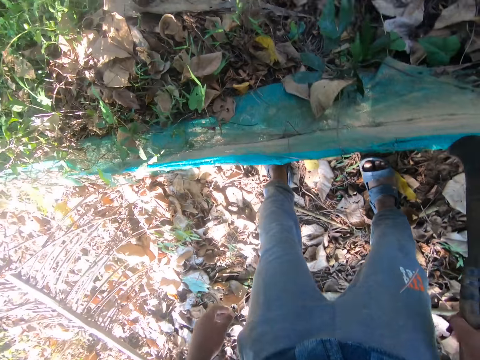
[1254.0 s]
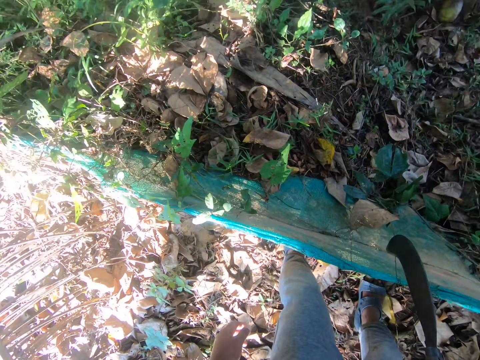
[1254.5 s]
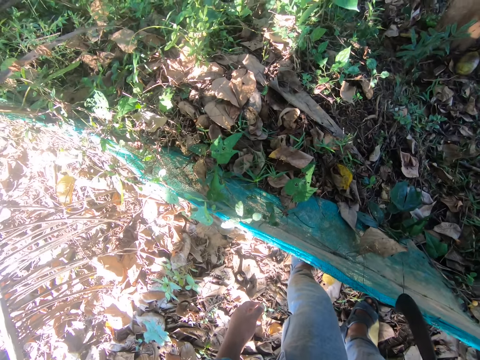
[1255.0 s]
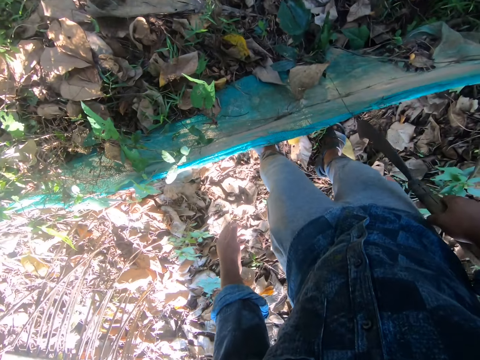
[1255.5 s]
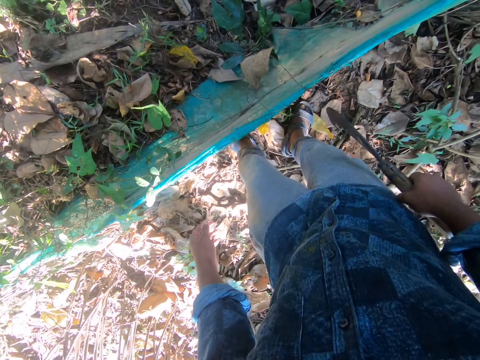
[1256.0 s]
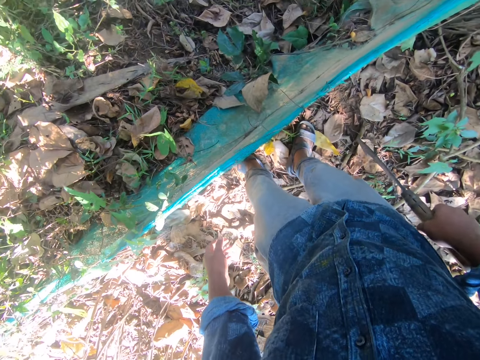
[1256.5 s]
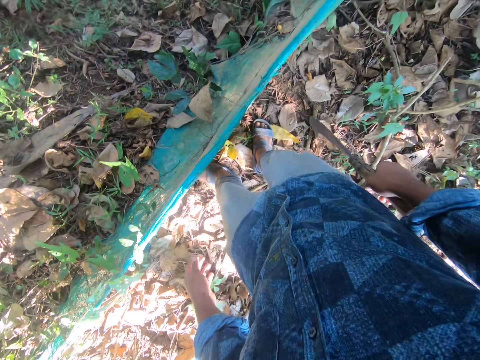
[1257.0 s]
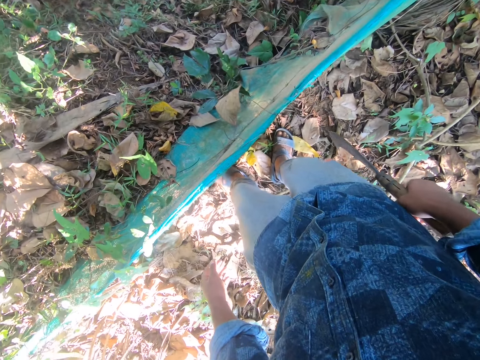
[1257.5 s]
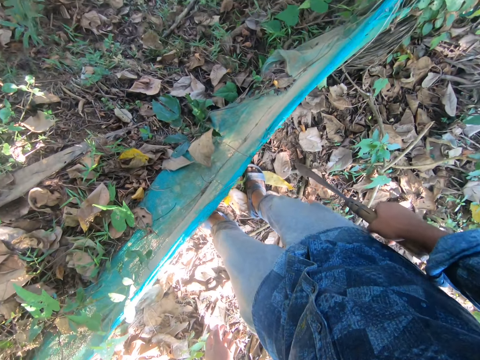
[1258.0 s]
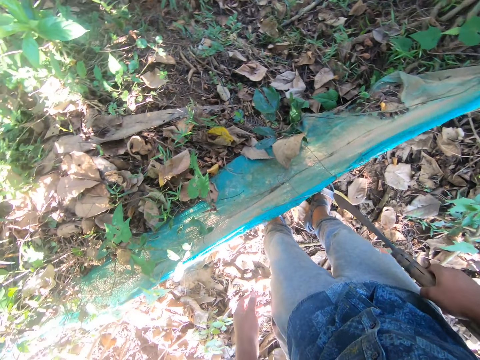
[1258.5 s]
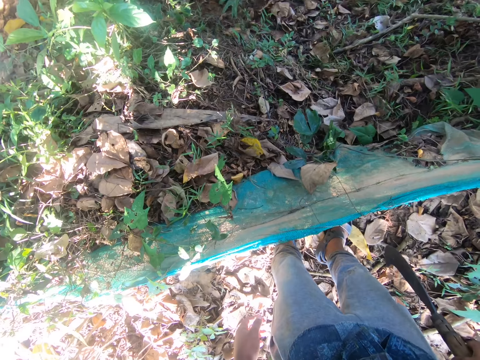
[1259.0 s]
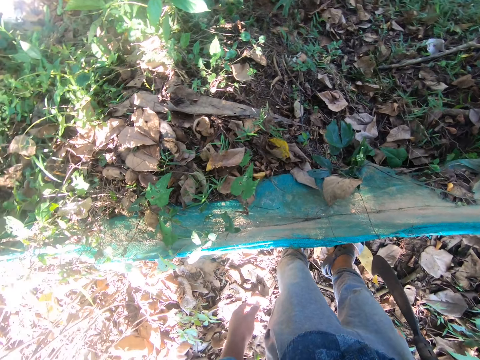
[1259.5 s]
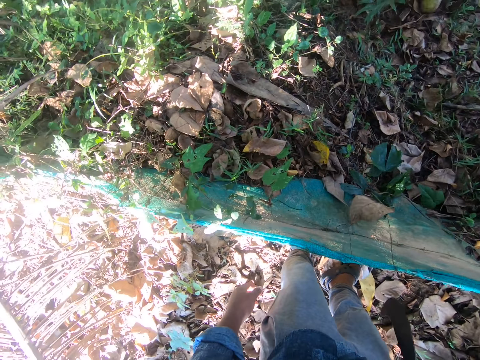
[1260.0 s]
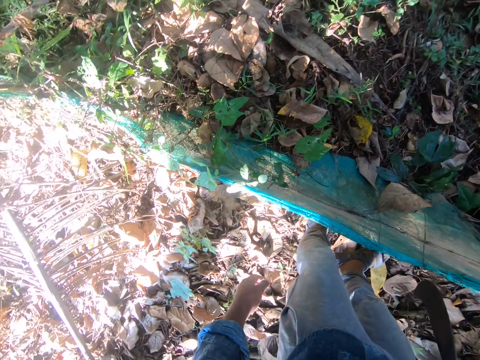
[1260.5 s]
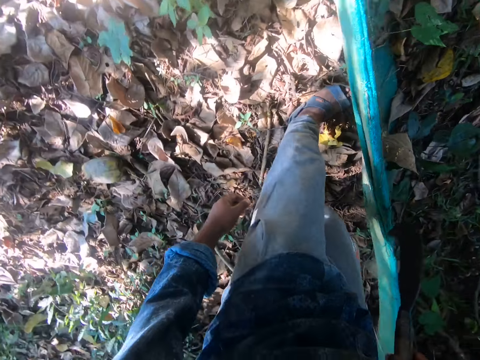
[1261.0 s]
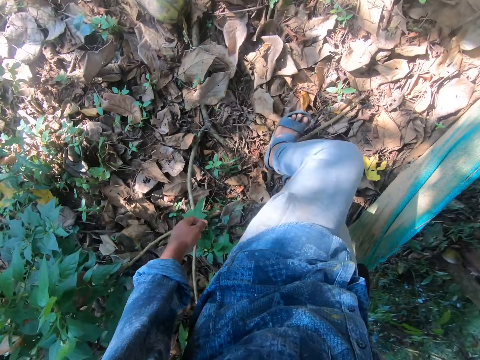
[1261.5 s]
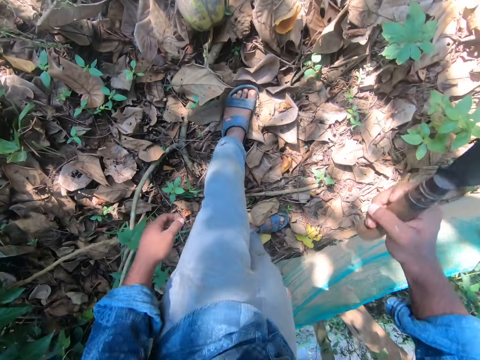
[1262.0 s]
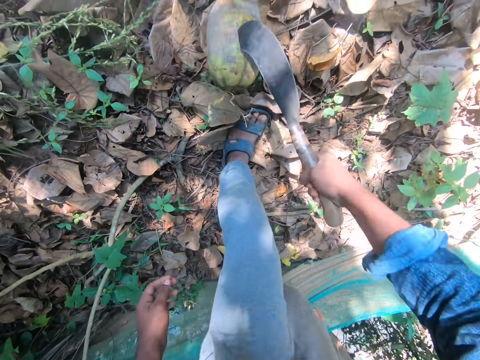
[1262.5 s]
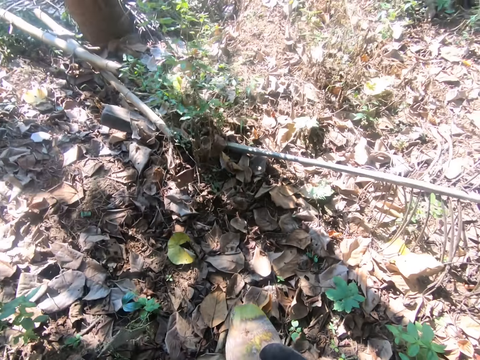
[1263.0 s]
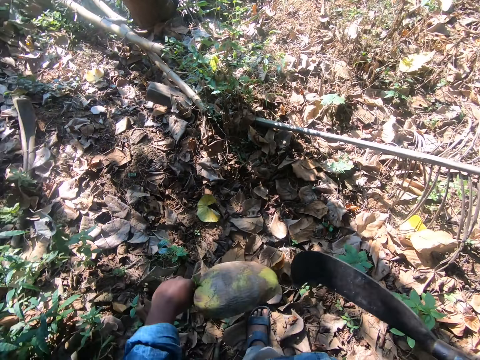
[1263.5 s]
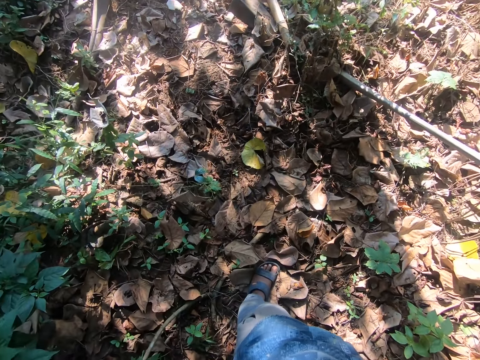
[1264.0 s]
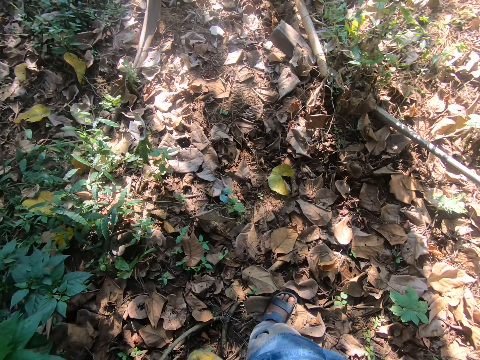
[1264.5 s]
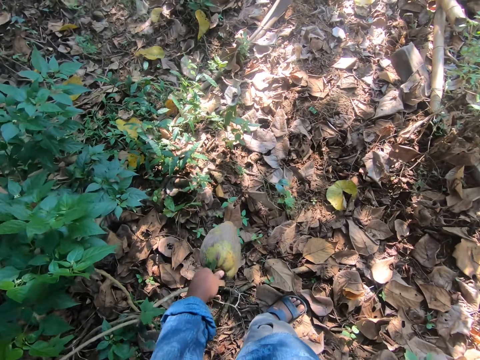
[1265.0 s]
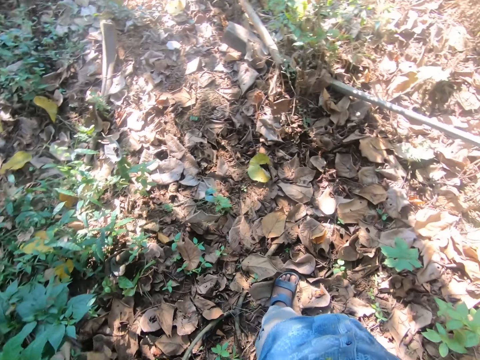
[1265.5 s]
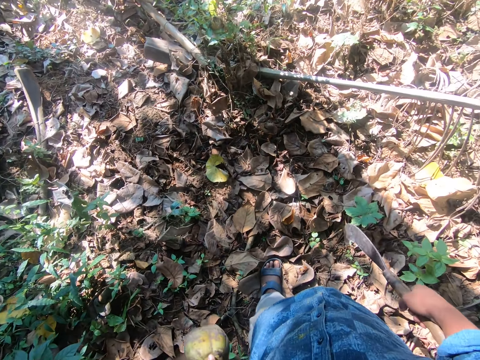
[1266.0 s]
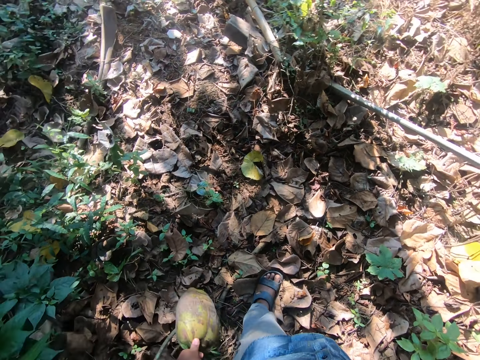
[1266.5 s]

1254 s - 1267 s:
The camera wearer turns around. He picks up a coconut from the ground with the sickle in his right hand. He removes the coconut from the sickle in his right hand with his left hand. He looks around.

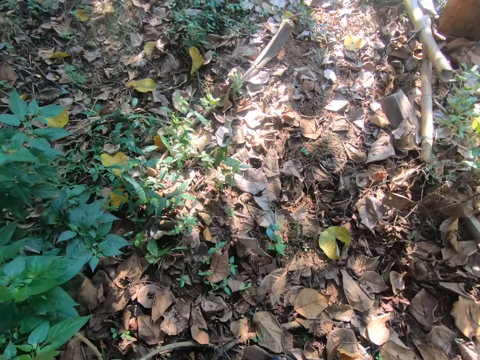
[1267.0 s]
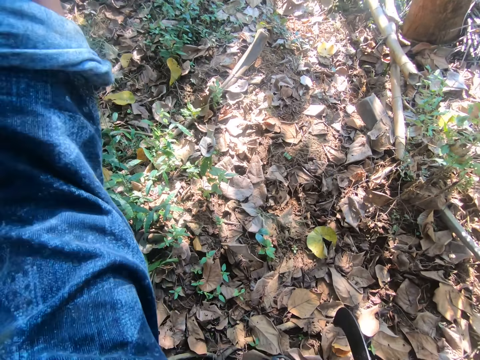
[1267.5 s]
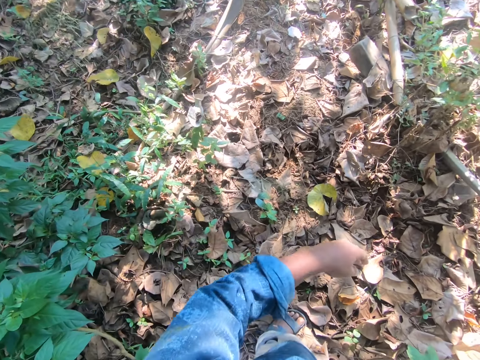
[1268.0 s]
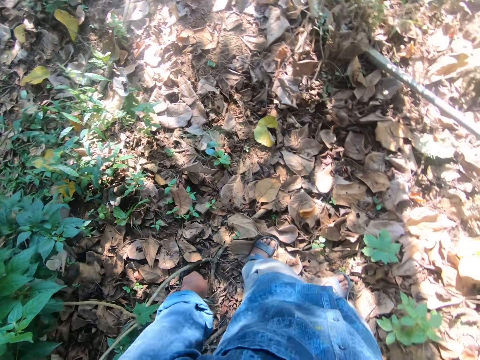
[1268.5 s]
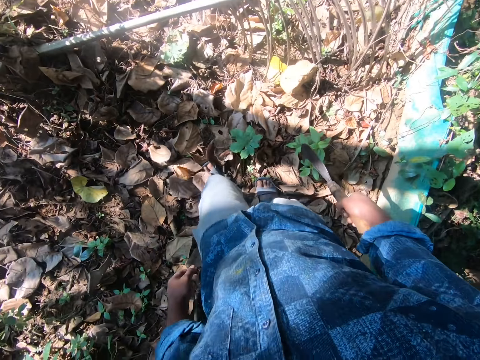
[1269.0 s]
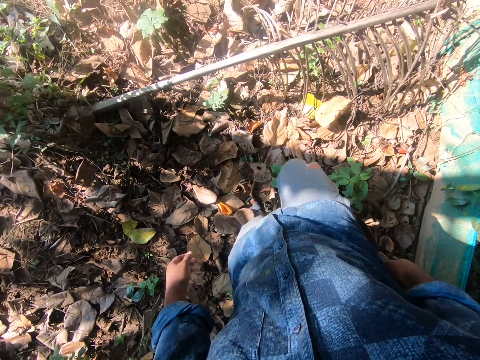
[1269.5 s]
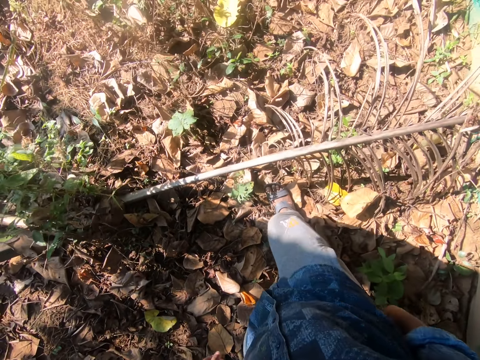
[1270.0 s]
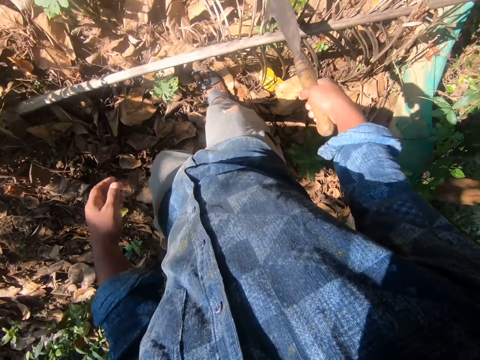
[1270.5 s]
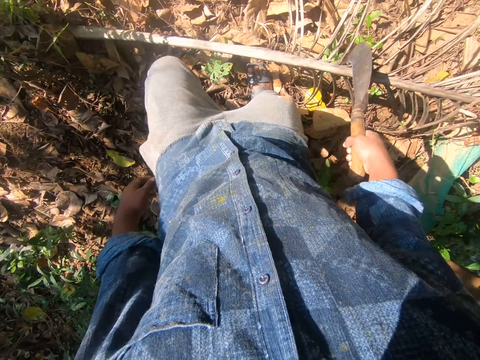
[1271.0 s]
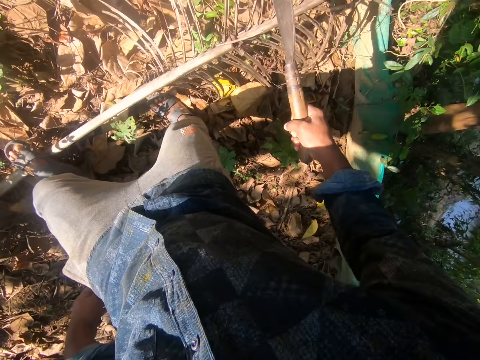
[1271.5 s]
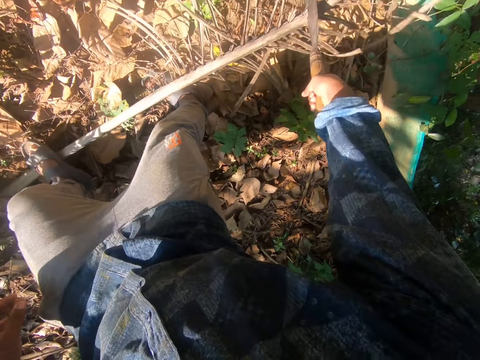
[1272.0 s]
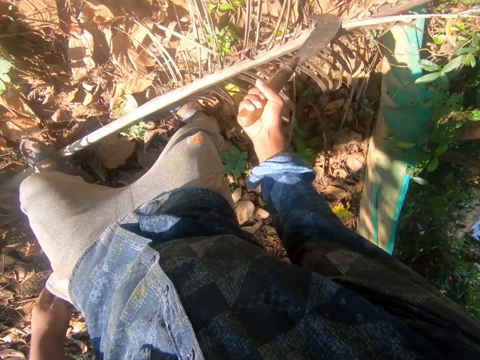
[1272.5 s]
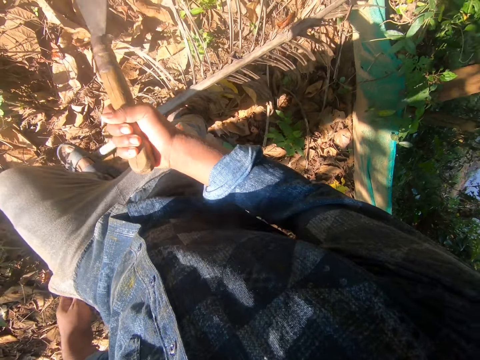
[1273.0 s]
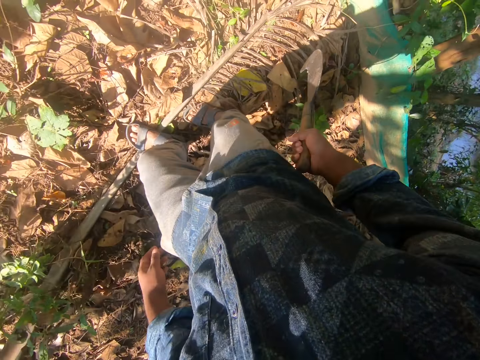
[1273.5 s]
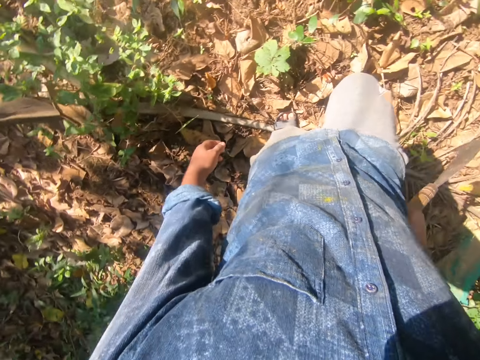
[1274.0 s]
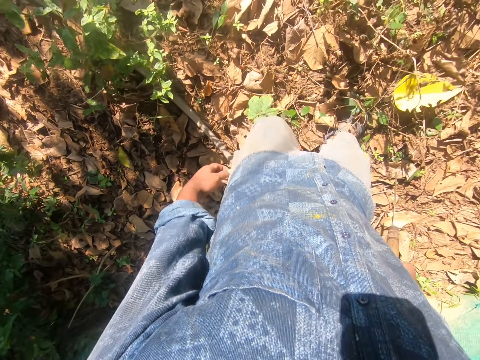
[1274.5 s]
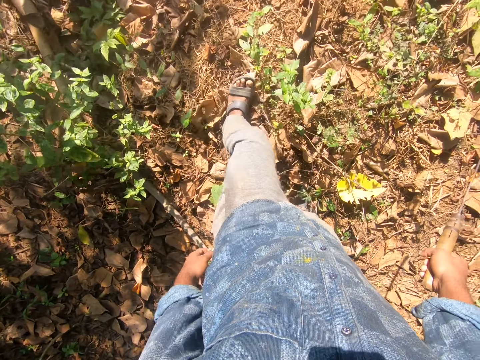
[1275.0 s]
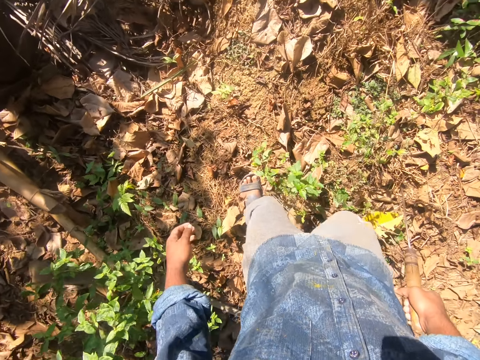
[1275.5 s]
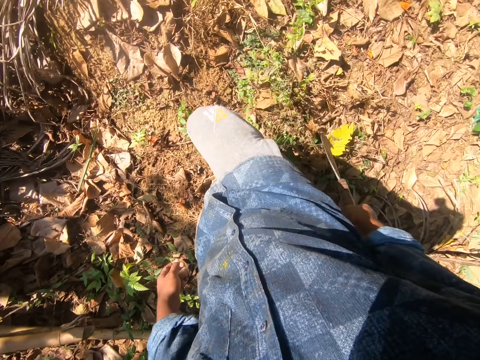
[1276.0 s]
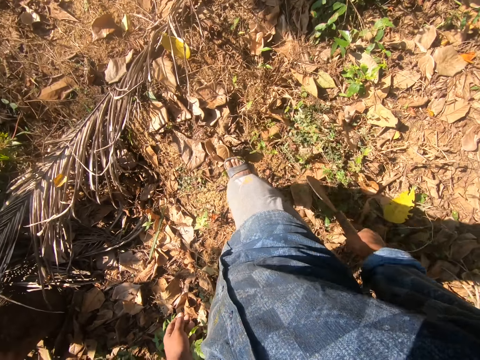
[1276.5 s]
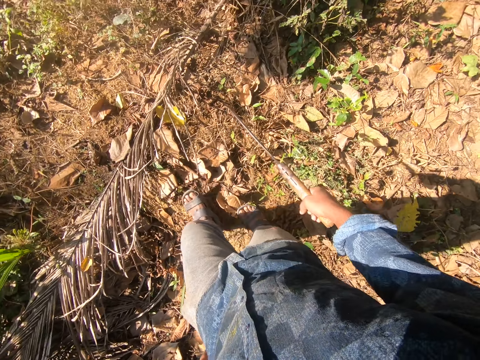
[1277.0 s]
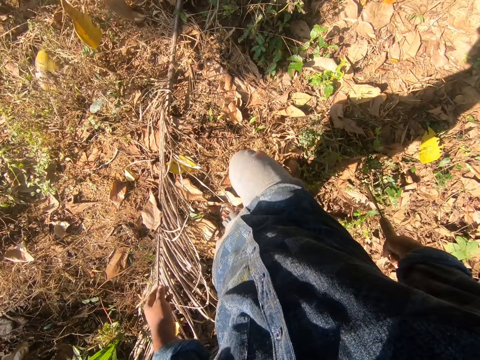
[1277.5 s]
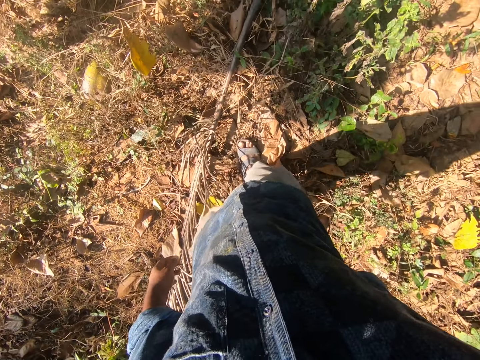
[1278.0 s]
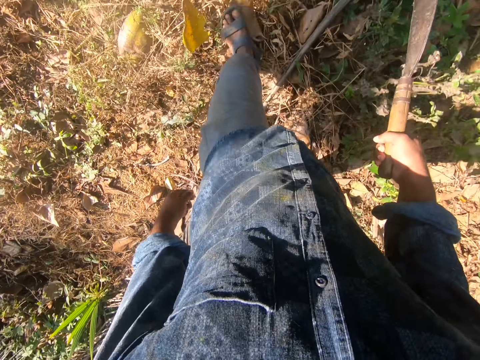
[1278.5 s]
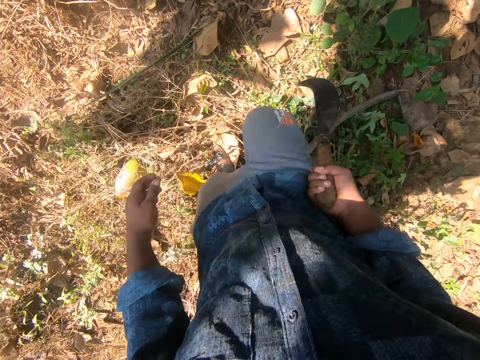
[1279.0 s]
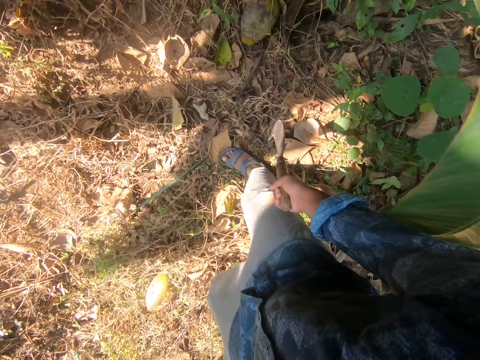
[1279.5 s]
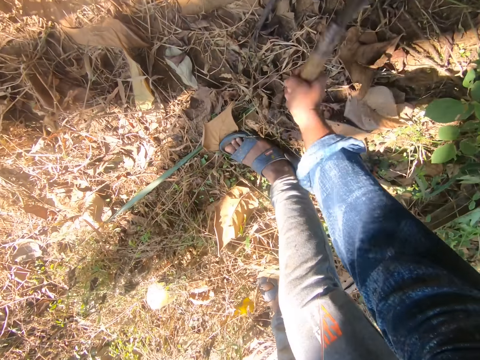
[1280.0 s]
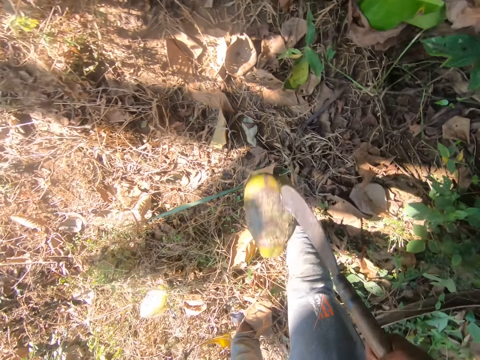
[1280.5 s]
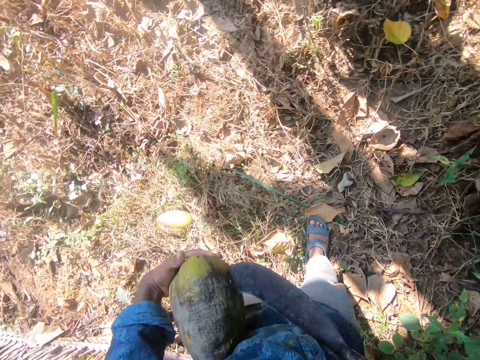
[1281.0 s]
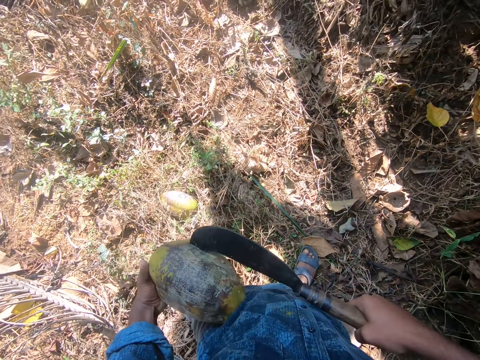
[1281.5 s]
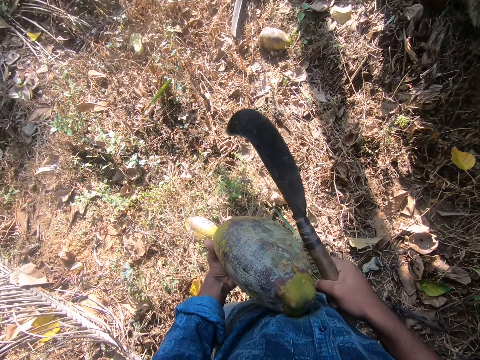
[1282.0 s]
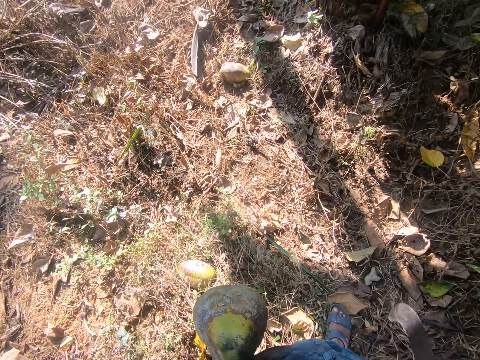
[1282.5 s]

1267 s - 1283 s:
The camera wearer throws the coconut in his left hand on the ground. He looks around. He walks around. He steps on a dried branch with his left leg. He cuts the dried branch with the sickle in his right hand. He walks around. He looks around. He walks away from the dried branch. He picks up a coconut from the ground with the sickle in his right hand. He removes the coconut from the sickle in his right hand with his left hand.
